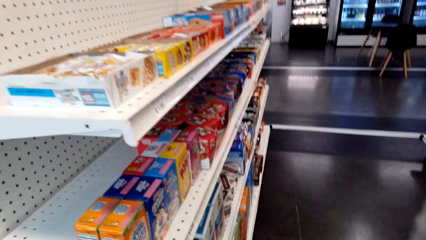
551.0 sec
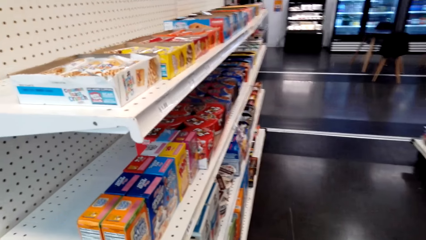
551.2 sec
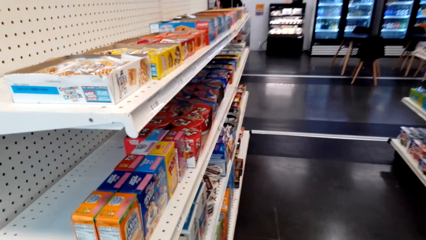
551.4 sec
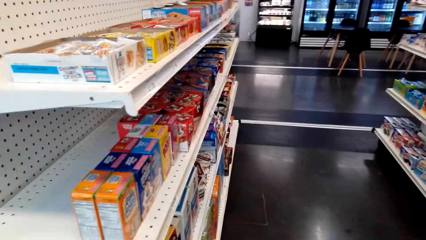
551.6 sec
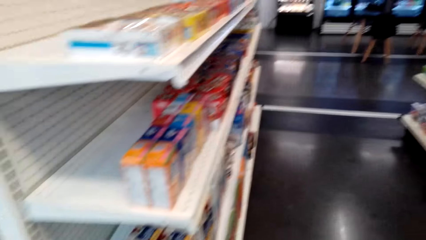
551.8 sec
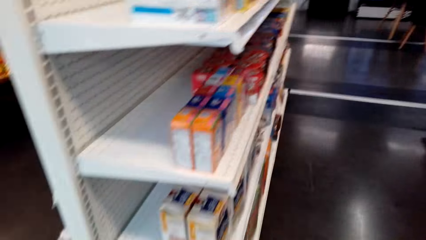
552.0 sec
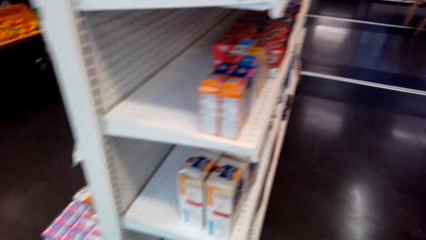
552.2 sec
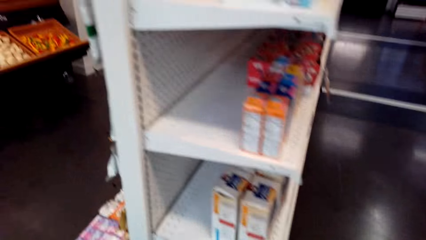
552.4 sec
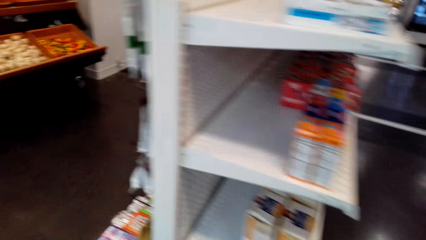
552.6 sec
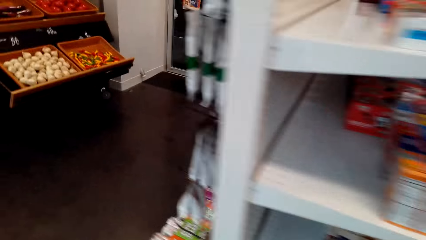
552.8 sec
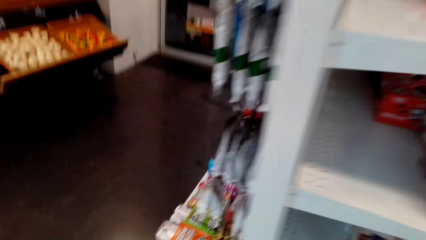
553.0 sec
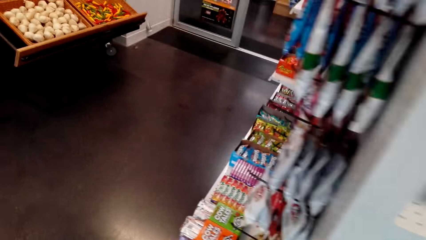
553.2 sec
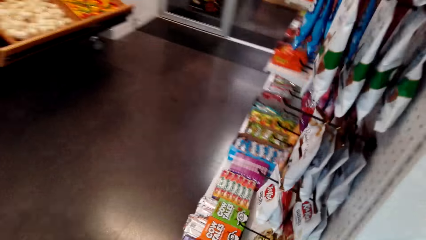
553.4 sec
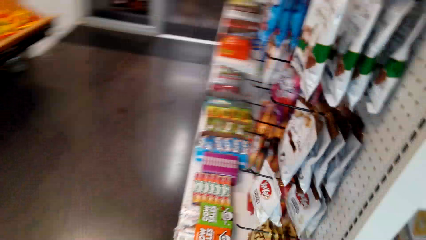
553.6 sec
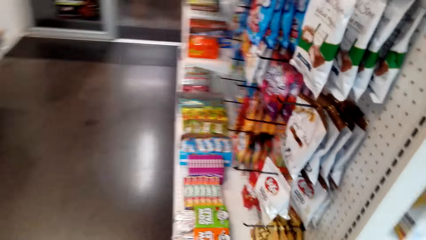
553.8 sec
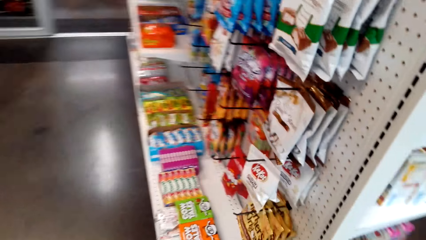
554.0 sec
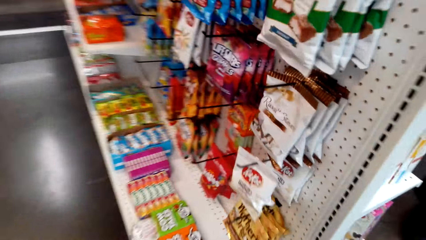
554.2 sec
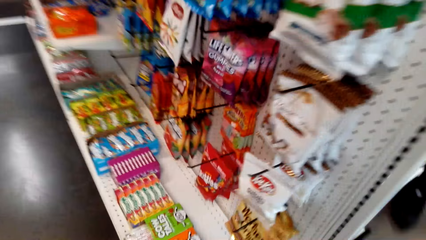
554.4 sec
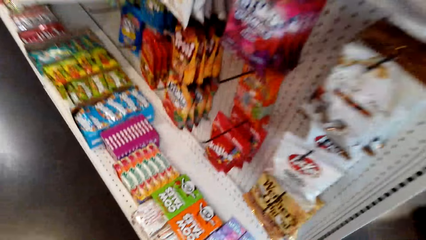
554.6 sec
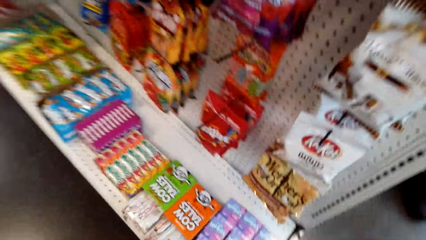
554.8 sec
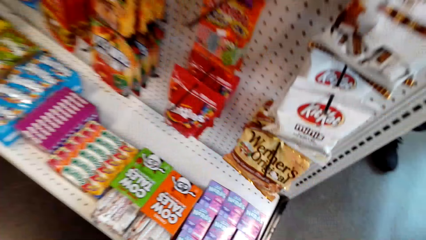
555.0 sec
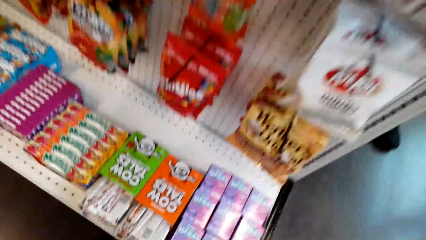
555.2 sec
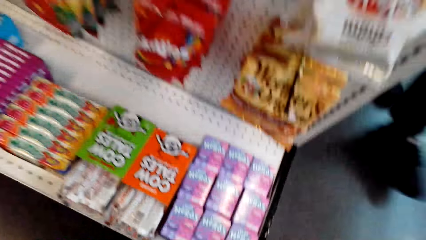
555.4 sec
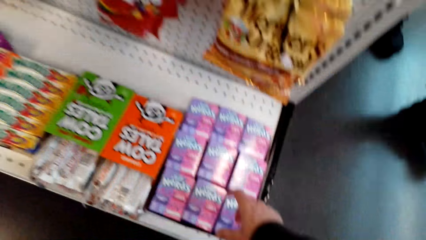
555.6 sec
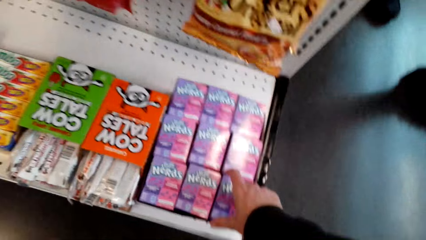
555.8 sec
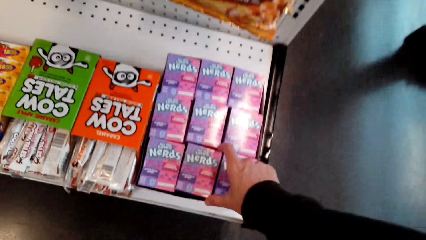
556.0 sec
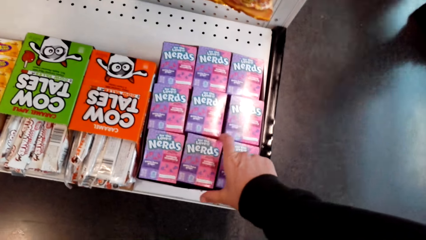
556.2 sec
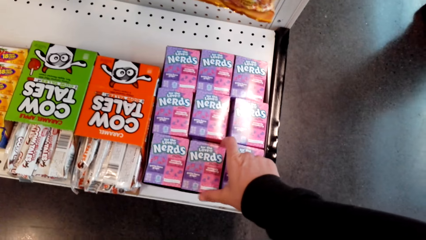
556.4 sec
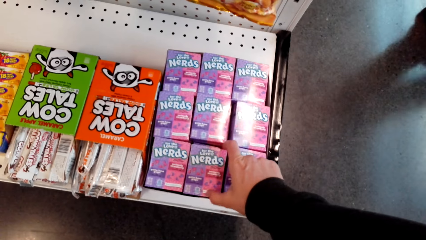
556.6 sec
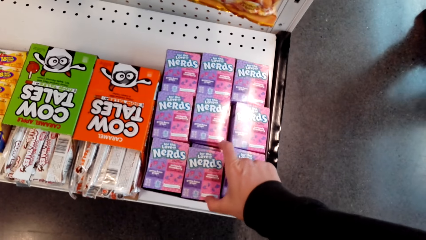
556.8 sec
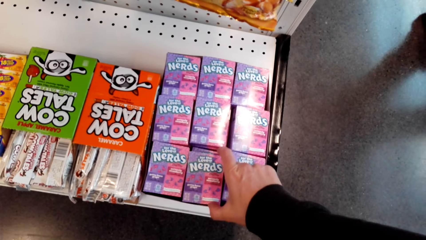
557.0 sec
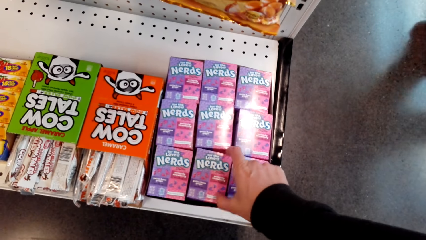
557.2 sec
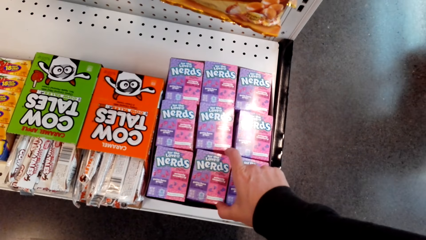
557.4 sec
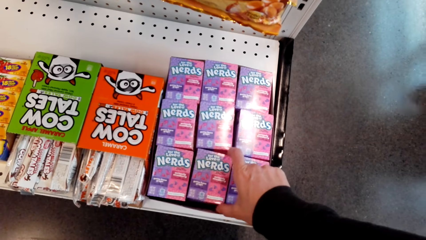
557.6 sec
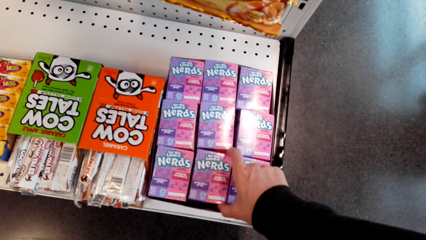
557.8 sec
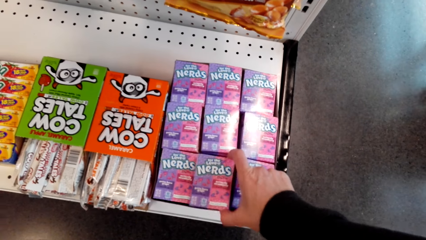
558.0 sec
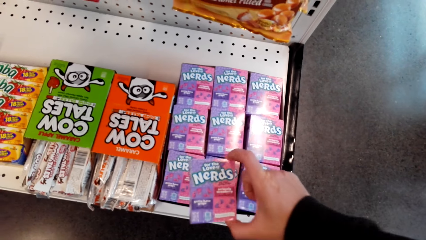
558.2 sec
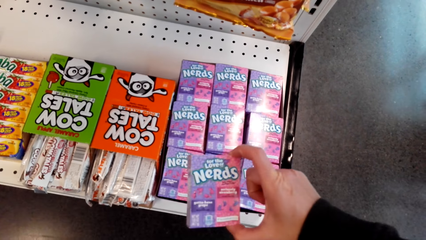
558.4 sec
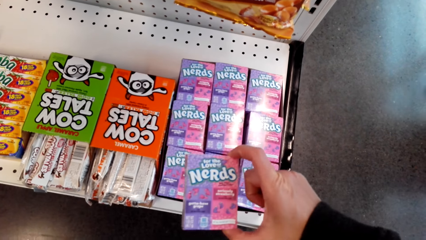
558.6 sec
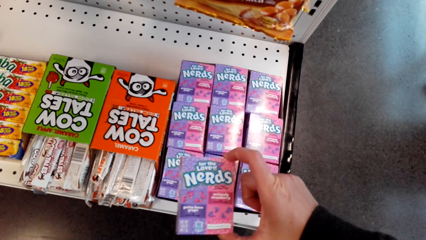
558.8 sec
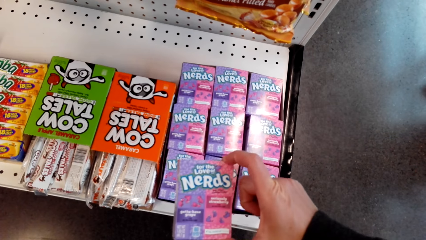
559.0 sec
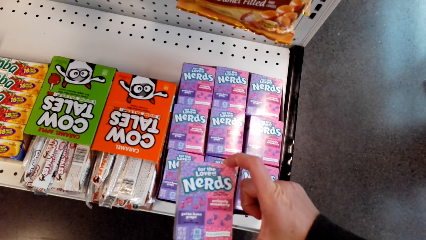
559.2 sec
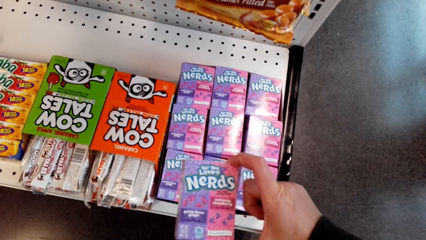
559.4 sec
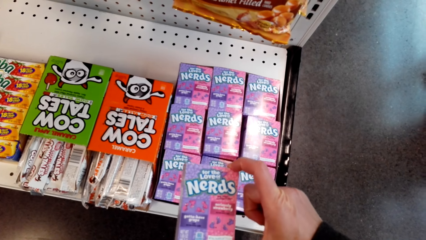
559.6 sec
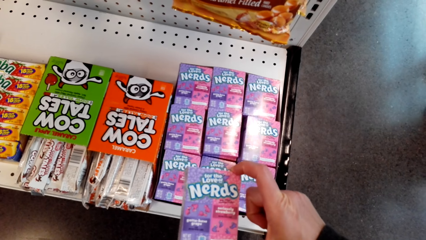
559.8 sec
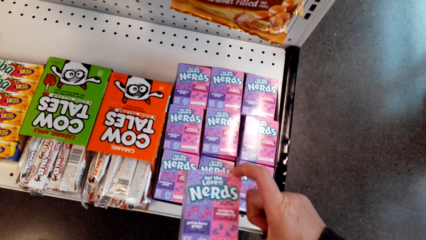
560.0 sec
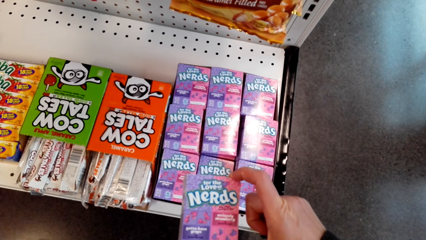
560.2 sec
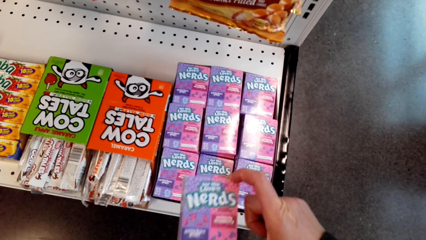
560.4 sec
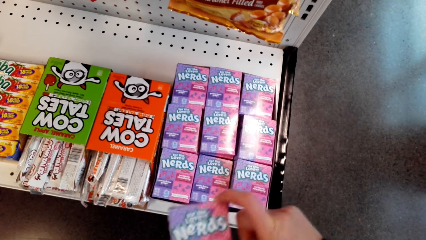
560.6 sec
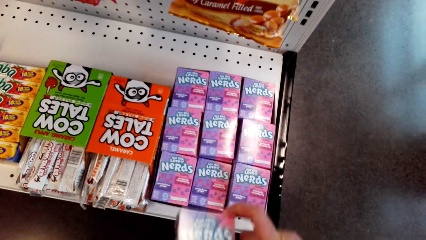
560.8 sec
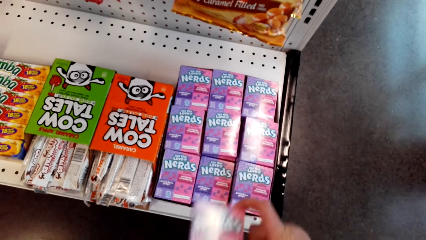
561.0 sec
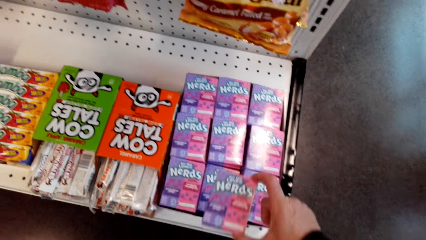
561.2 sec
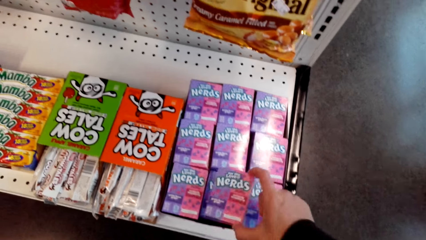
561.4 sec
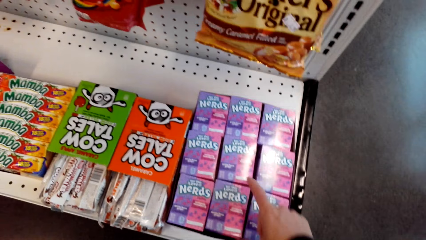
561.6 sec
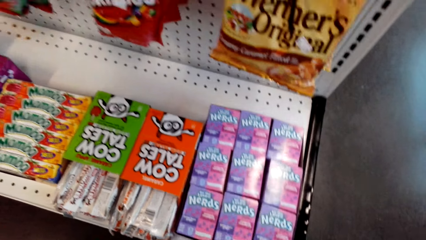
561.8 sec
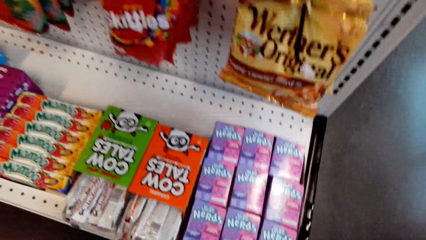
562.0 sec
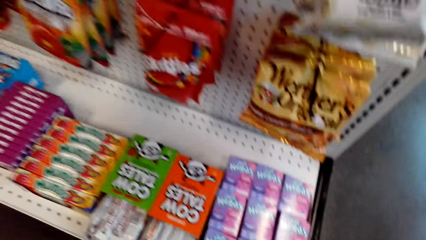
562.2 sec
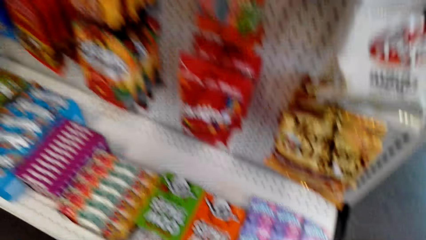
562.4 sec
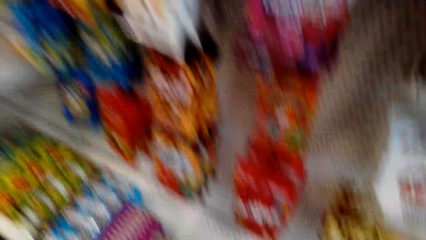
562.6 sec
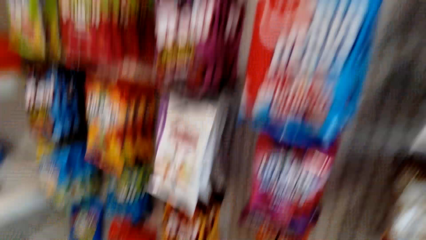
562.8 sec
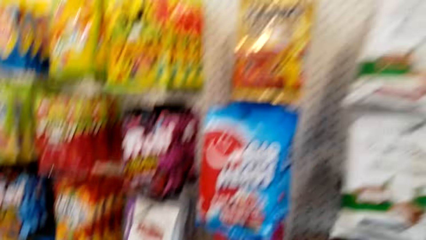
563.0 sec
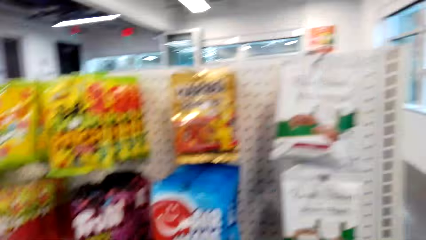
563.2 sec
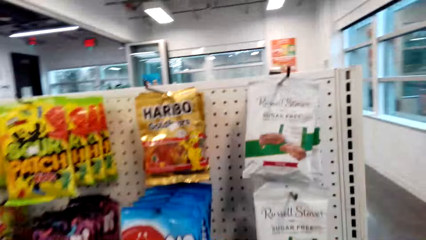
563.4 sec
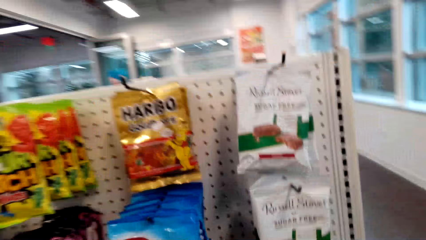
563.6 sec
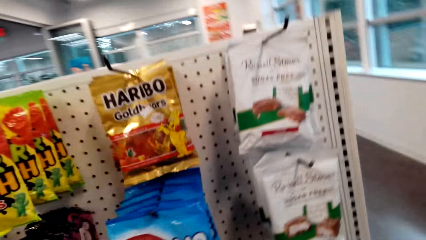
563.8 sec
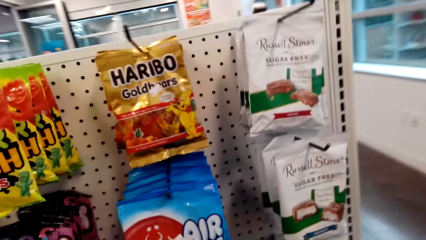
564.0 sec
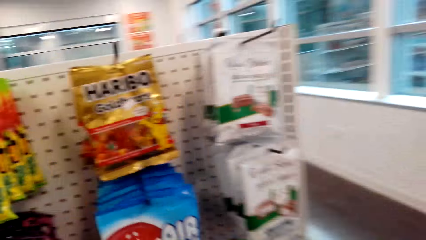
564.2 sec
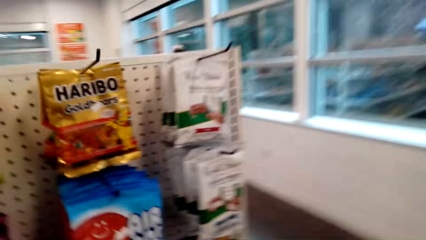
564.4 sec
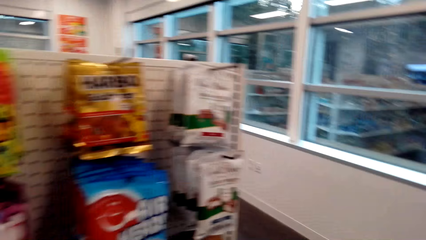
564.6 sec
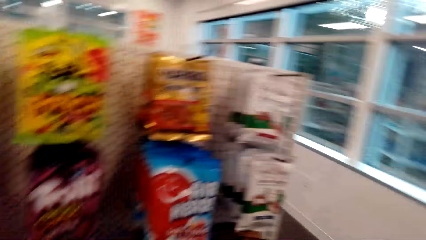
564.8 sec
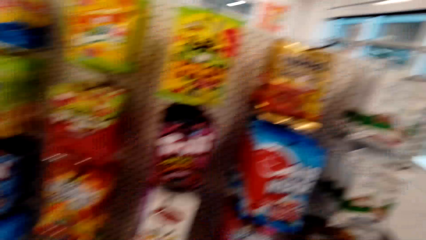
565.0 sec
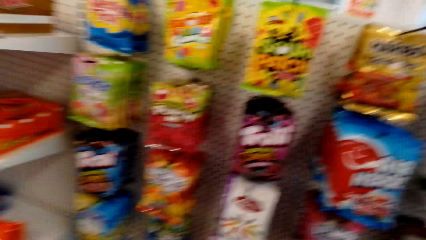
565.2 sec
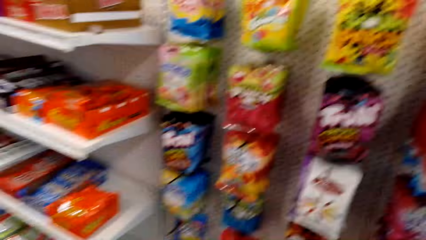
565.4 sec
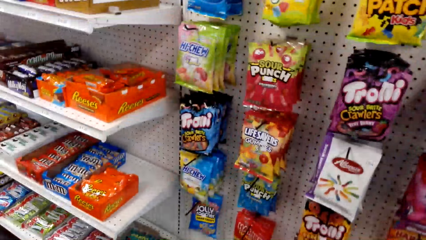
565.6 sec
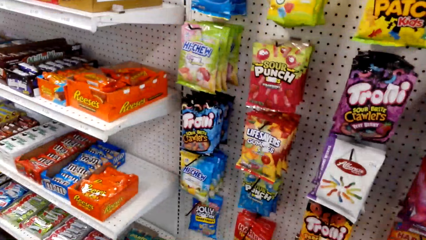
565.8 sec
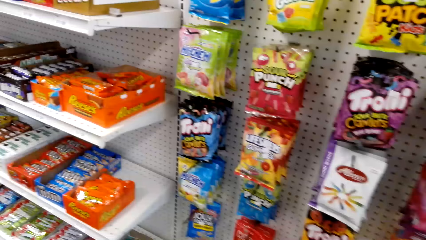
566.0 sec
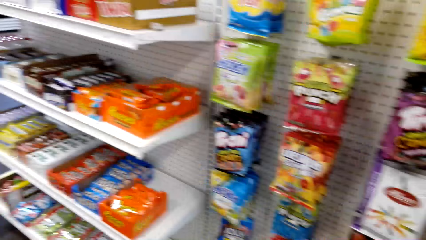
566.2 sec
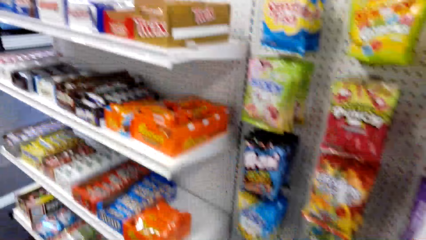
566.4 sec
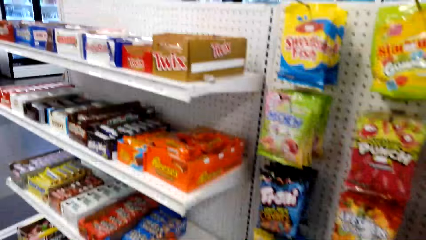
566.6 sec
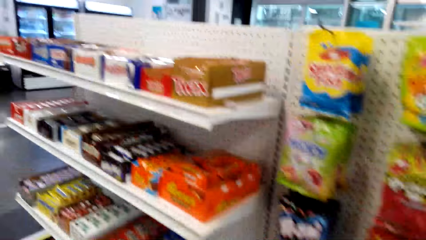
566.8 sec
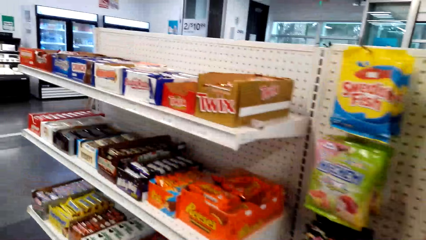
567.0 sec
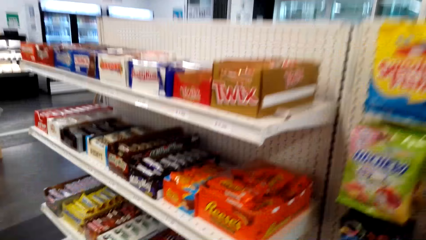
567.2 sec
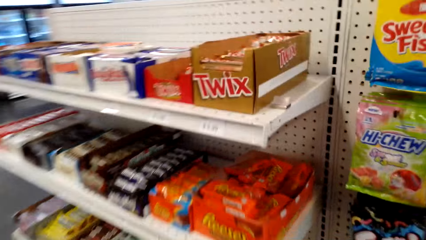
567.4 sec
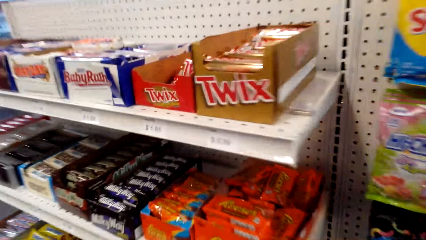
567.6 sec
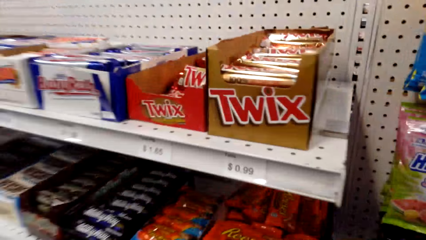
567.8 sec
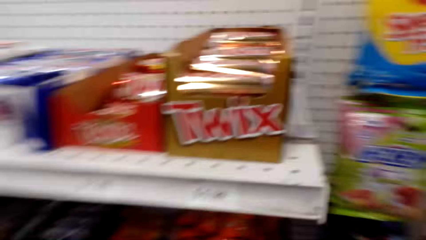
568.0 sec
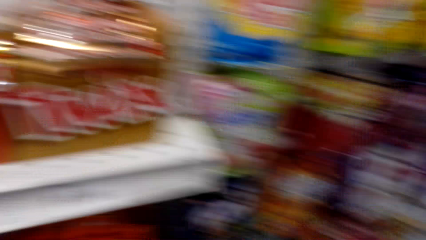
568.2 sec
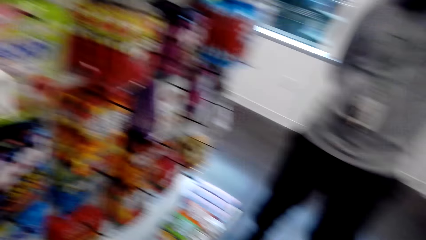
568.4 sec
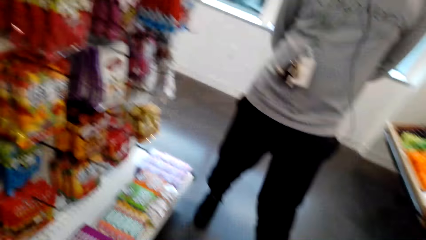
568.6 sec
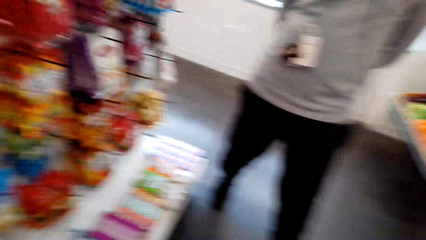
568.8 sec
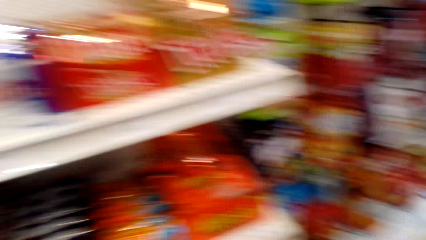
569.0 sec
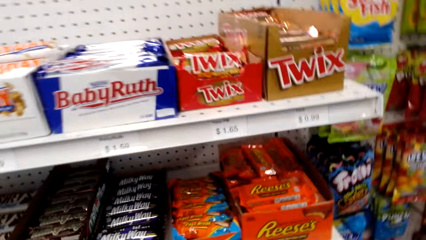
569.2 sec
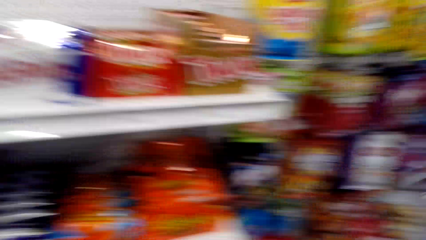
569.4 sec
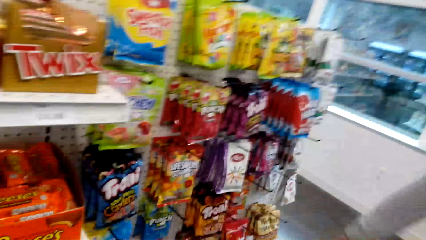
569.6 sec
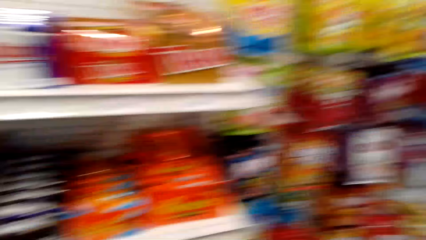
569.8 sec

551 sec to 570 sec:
The camera wearer walks across the store. They pick a box or packet of sweets from the shelf. They put the box on the shelf.
